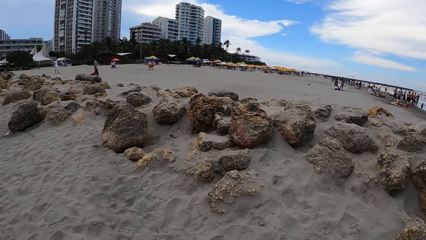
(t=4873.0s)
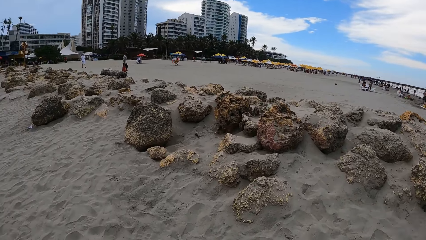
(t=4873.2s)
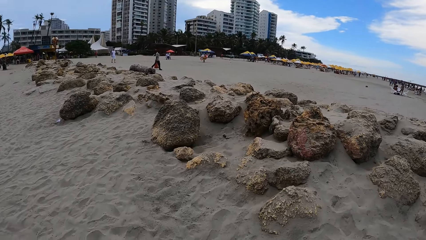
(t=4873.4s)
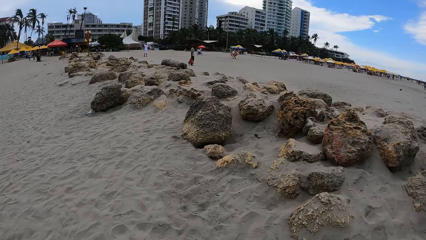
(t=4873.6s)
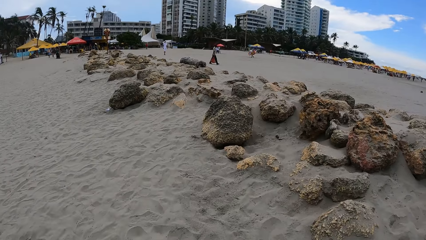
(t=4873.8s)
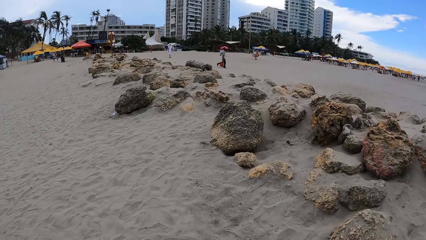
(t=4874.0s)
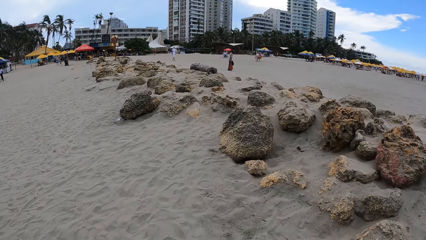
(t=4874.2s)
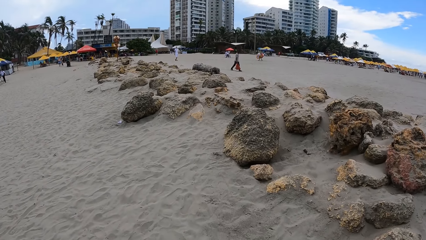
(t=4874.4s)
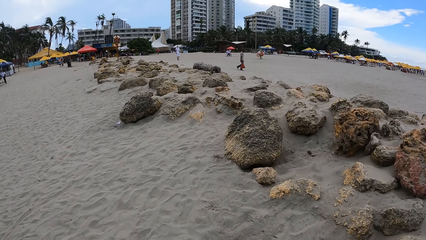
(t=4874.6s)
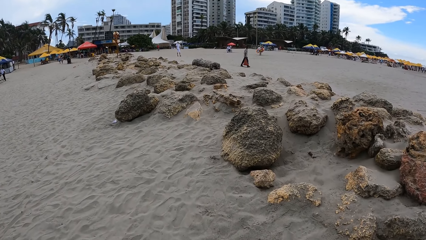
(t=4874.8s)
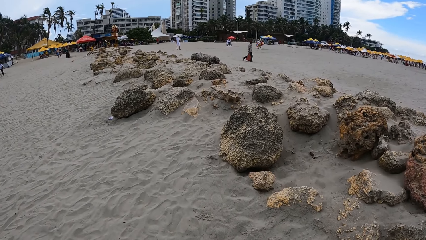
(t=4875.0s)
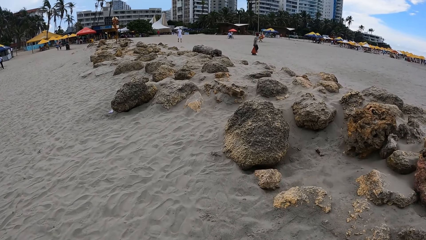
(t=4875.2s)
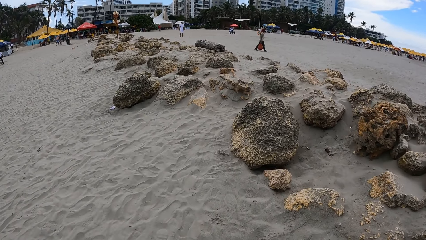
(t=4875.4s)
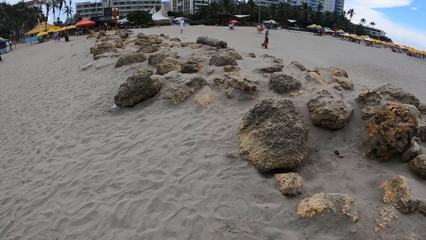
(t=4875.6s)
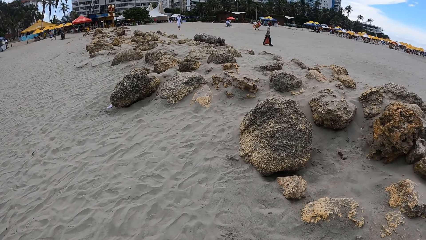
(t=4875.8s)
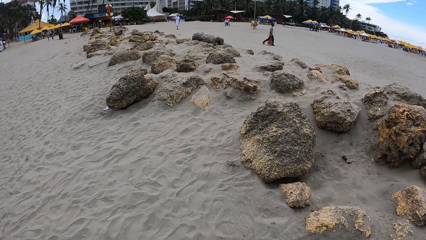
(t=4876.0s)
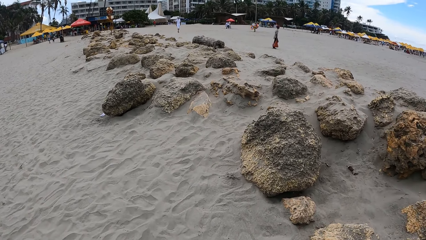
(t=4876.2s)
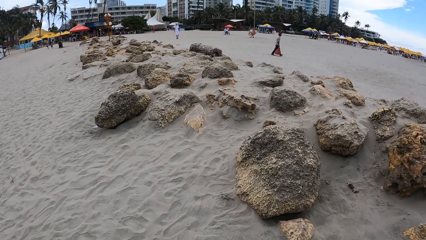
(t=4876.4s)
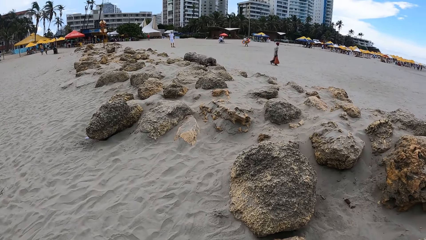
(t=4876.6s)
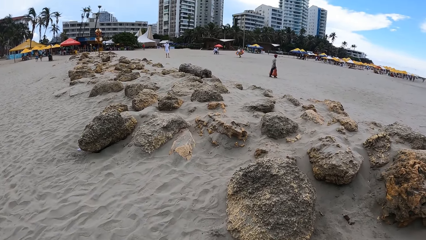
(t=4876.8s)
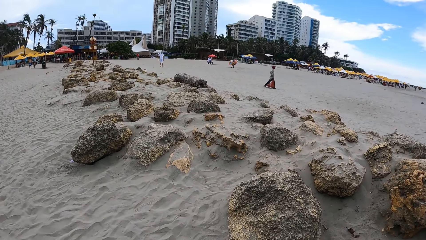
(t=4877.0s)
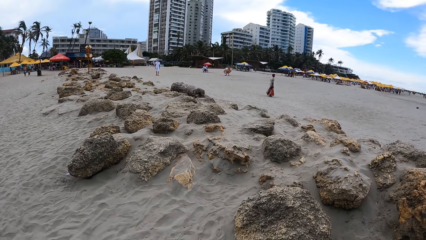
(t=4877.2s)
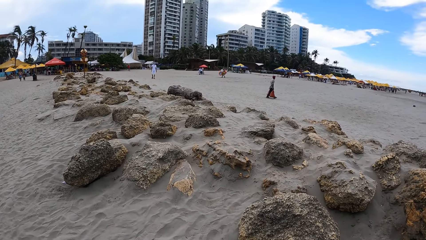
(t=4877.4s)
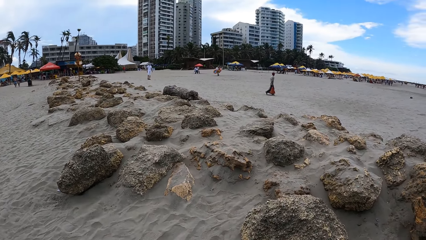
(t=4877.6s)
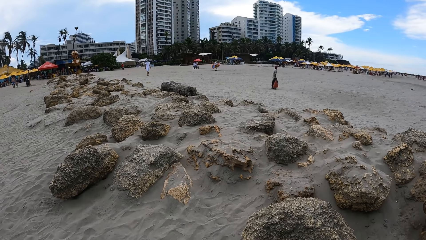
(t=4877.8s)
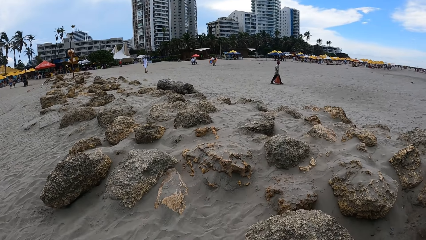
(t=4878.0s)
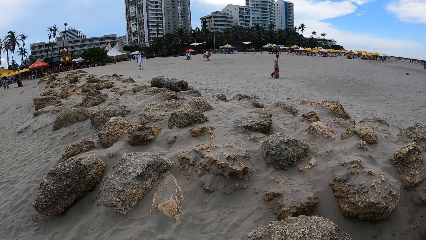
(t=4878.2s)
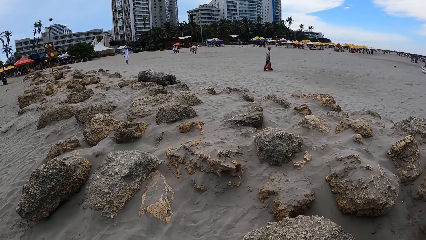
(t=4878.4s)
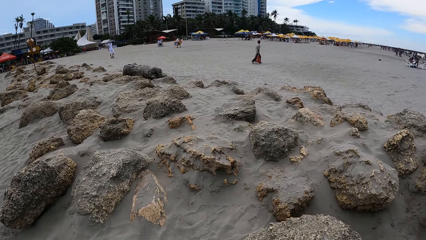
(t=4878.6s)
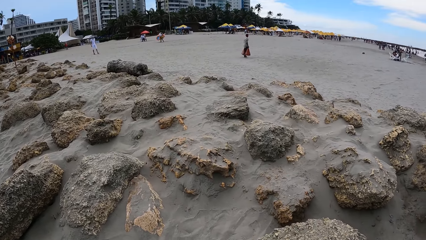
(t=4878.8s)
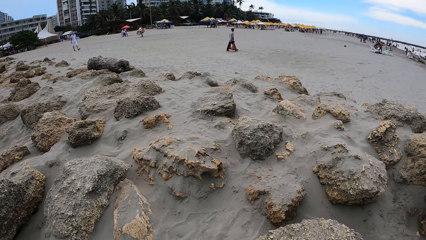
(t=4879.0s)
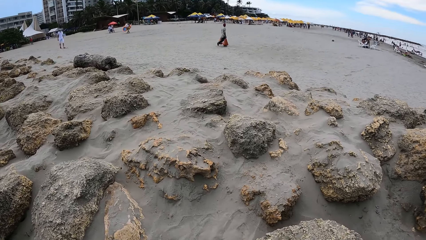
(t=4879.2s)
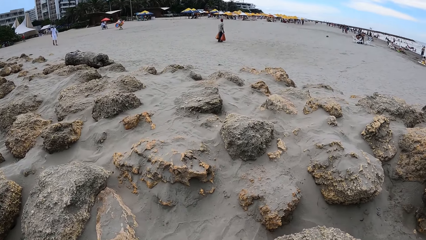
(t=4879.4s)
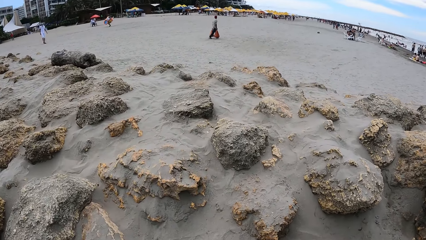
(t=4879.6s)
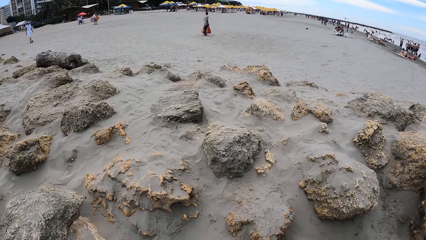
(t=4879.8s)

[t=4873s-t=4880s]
The camera wearer looks around.

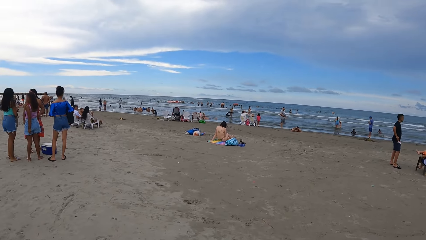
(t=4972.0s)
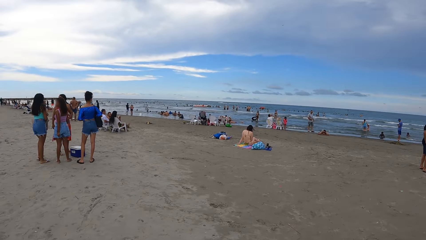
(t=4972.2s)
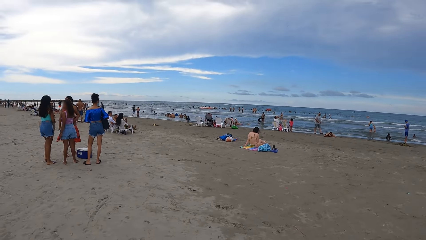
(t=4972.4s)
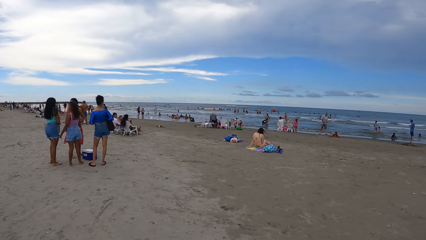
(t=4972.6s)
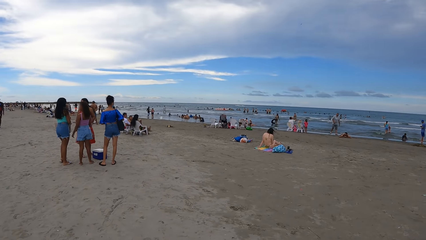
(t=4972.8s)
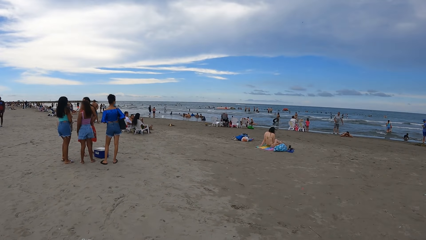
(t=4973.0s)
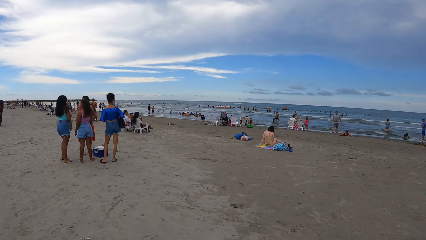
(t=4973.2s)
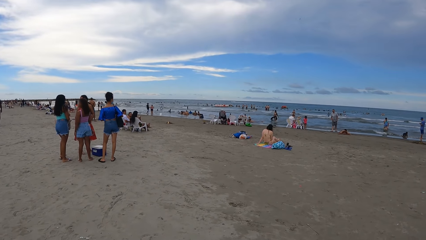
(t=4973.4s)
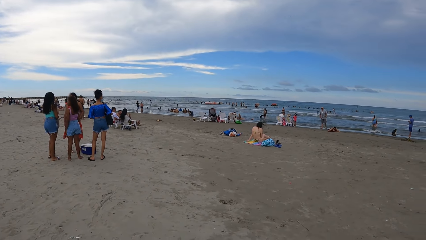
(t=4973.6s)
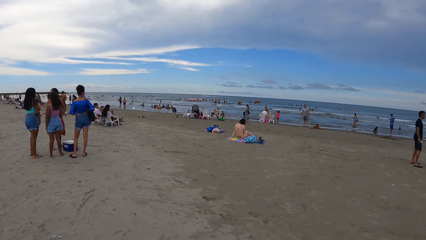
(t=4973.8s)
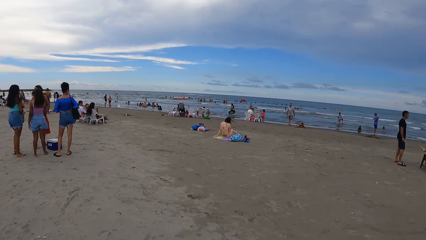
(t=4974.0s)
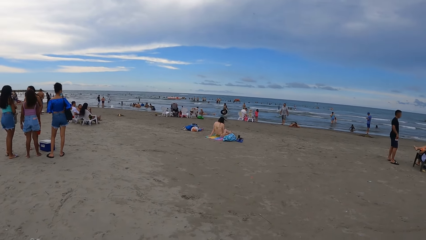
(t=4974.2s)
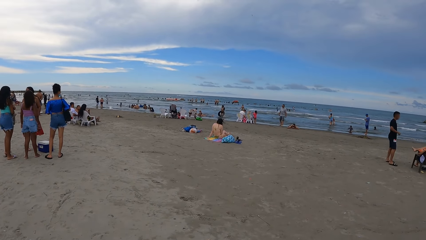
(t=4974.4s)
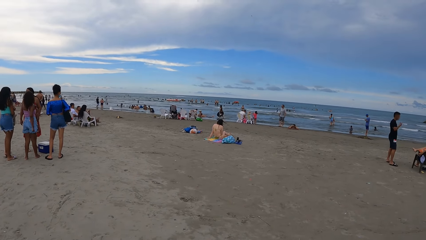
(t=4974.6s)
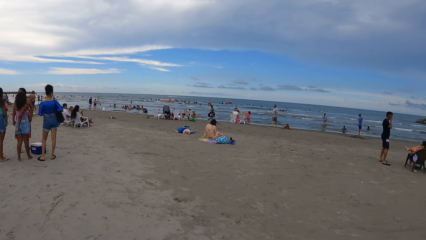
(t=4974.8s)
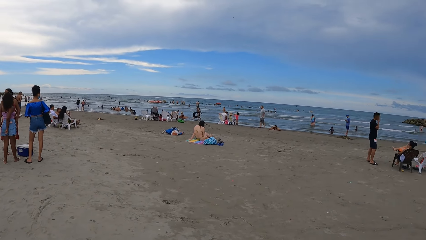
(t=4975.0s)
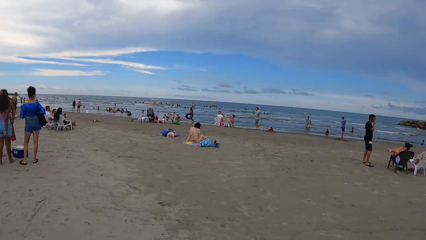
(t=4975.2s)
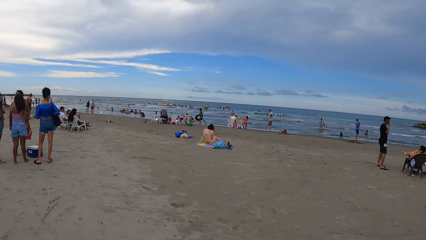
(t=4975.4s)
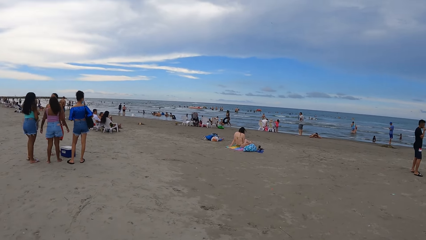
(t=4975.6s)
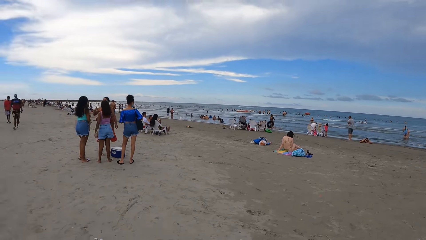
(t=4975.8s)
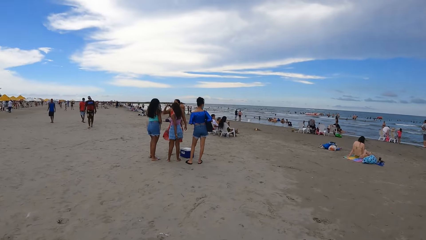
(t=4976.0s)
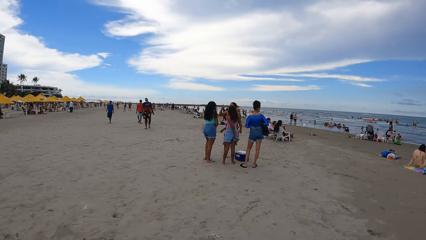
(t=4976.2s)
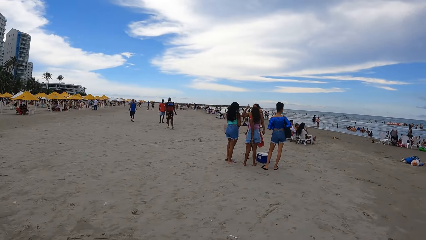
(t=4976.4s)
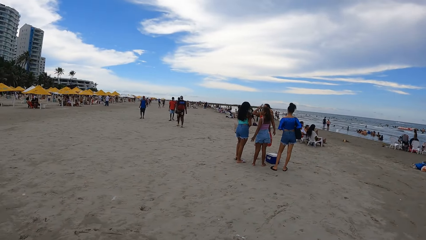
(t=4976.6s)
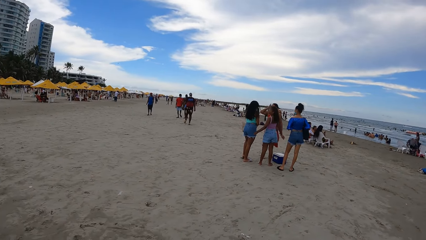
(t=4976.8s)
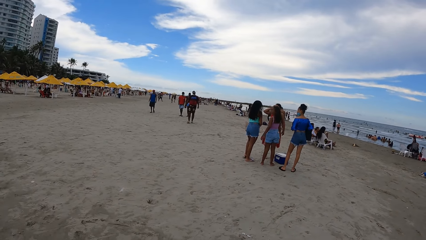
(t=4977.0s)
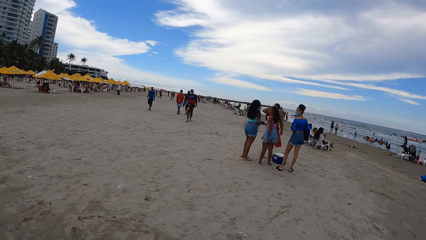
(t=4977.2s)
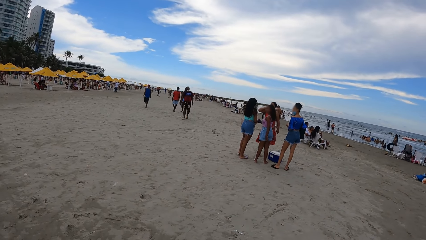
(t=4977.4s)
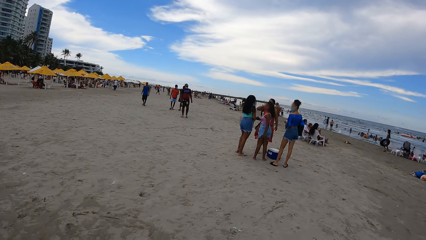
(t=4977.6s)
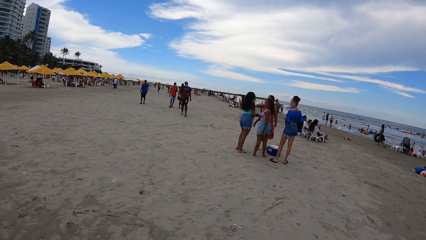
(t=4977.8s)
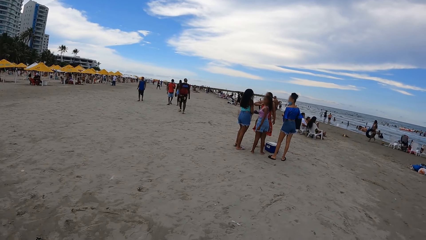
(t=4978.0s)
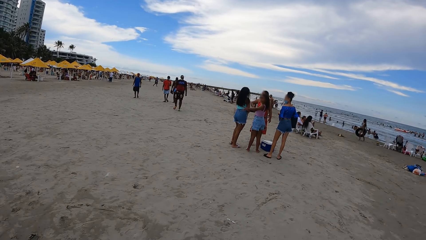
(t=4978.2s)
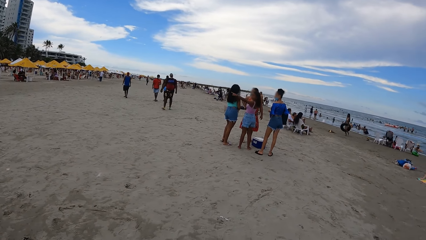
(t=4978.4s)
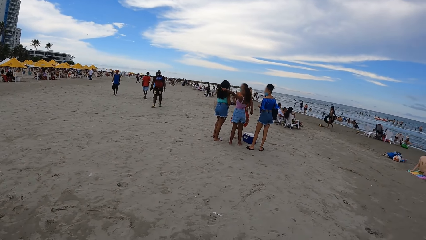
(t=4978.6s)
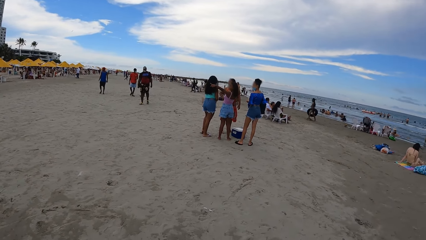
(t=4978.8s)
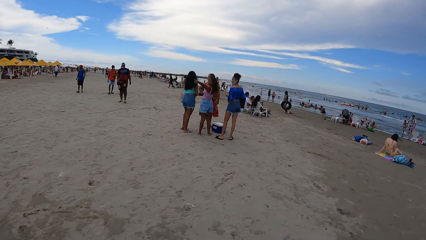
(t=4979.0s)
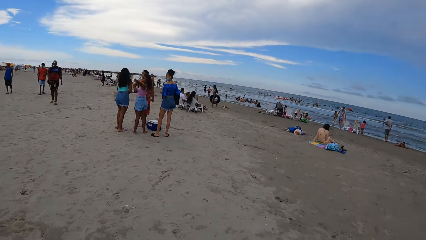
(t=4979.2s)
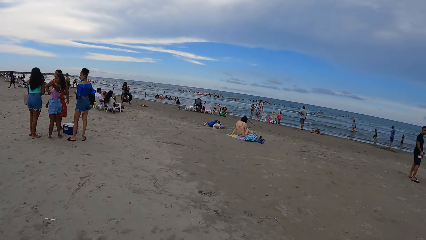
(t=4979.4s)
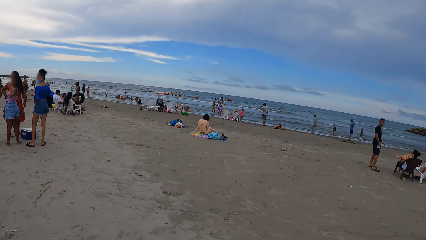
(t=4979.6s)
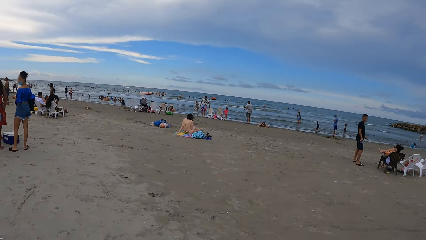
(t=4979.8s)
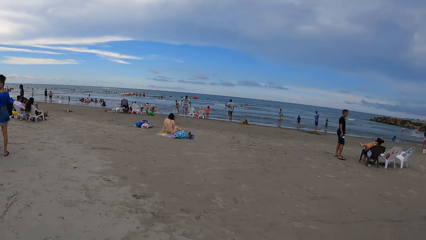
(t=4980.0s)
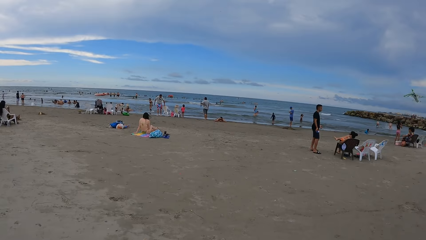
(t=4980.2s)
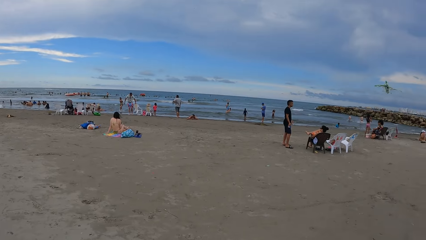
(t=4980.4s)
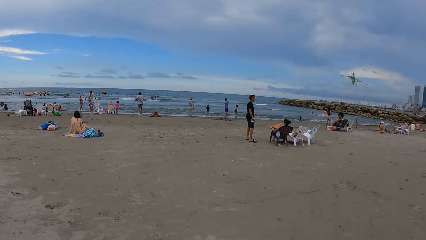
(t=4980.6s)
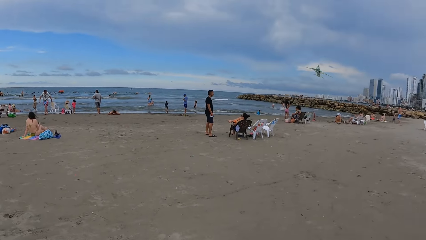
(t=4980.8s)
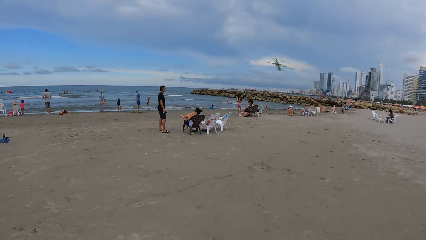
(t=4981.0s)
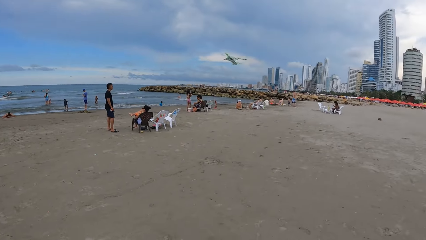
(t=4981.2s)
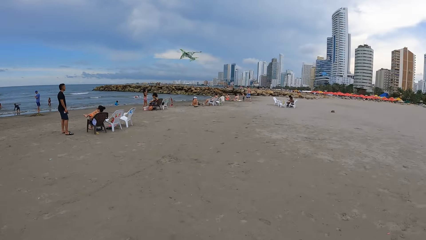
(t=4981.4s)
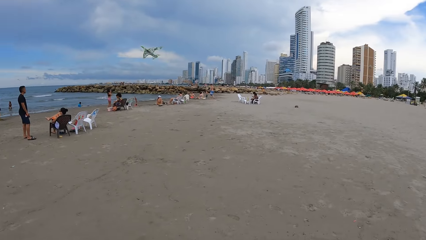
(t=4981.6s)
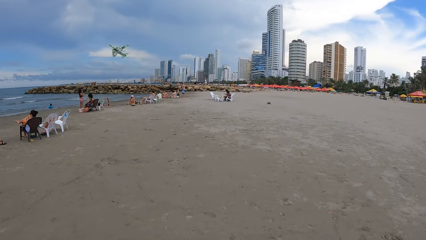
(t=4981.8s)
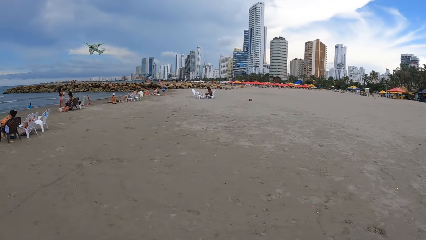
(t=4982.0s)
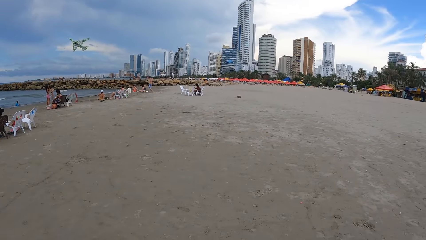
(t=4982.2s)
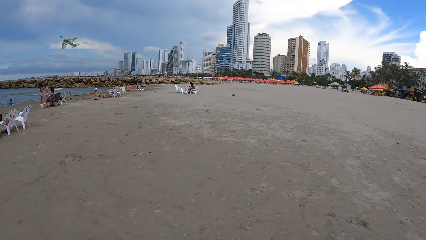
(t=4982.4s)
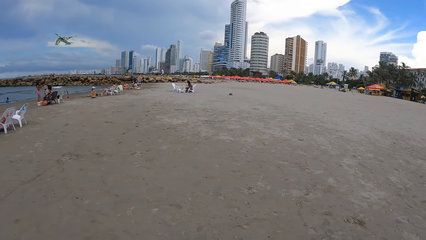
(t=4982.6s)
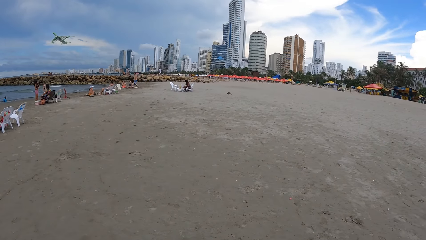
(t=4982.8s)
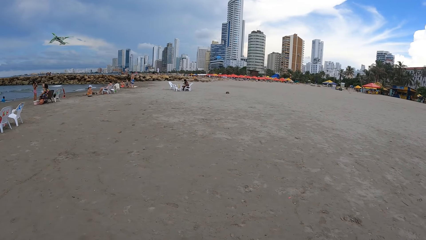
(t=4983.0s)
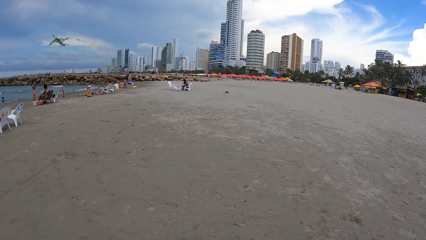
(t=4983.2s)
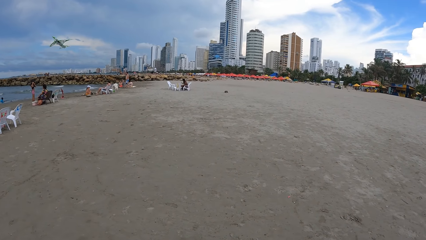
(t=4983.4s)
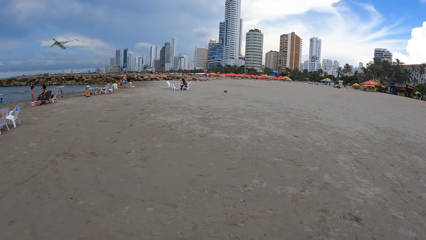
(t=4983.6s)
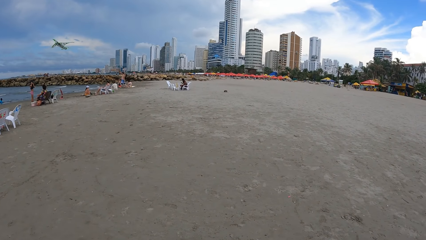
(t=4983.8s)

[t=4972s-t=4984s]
The camera wearer turns around.
